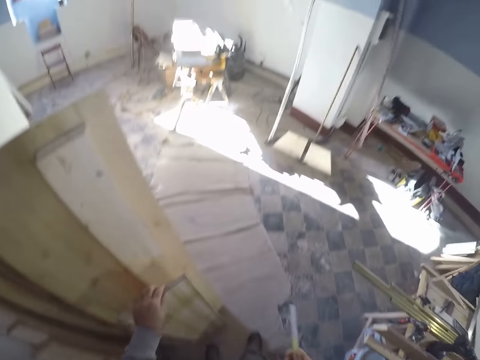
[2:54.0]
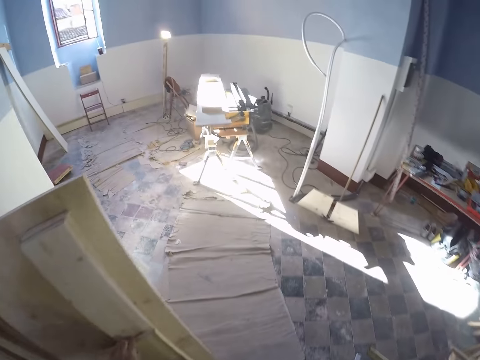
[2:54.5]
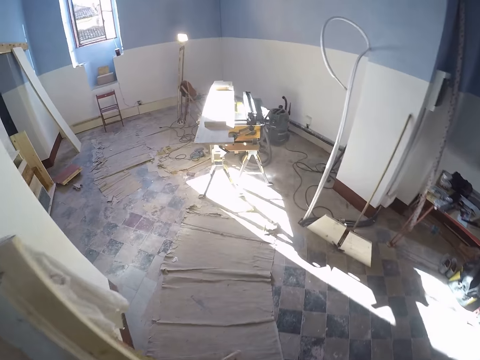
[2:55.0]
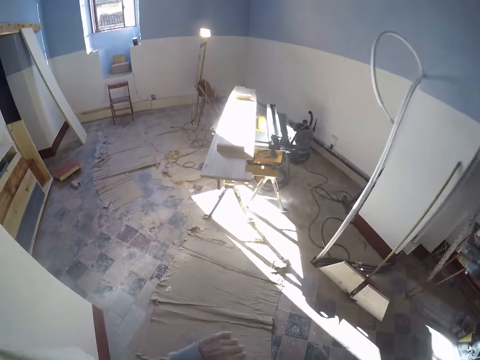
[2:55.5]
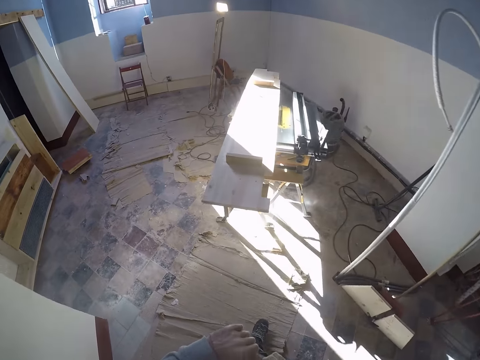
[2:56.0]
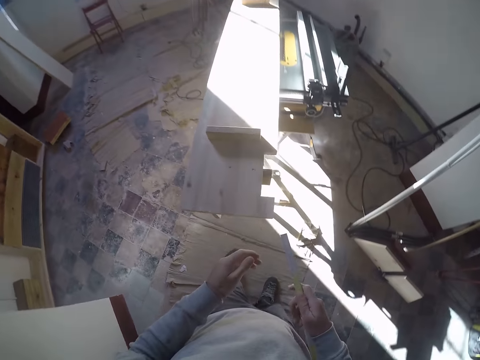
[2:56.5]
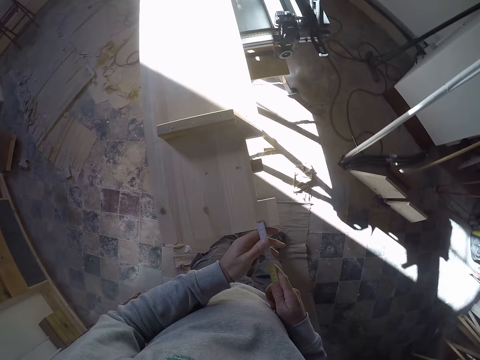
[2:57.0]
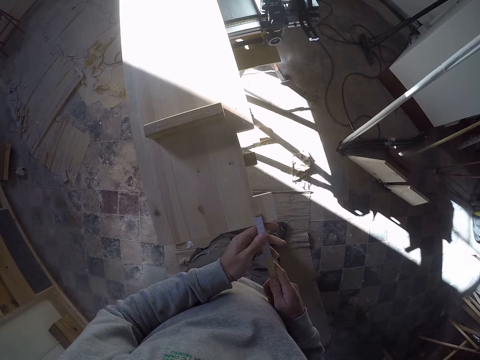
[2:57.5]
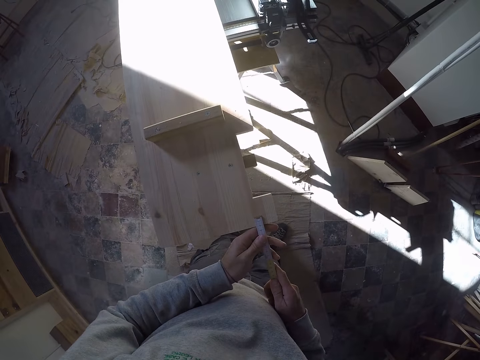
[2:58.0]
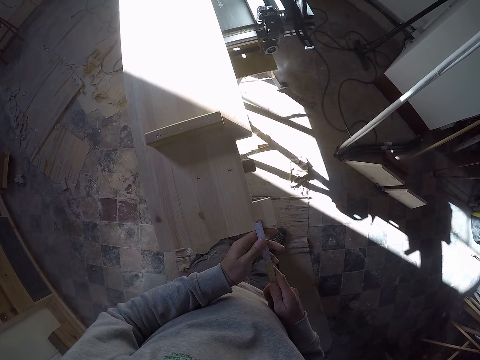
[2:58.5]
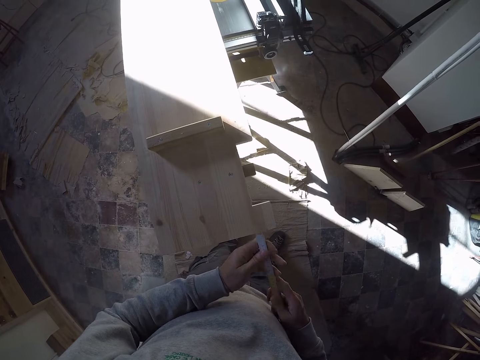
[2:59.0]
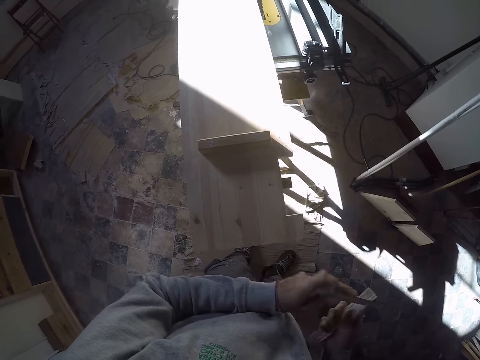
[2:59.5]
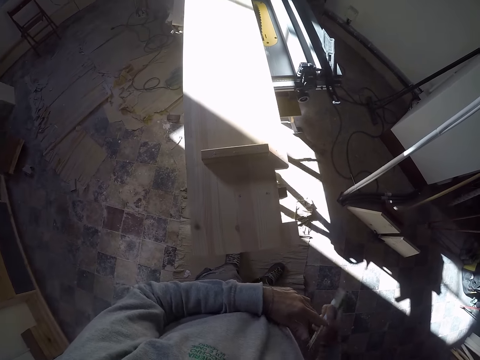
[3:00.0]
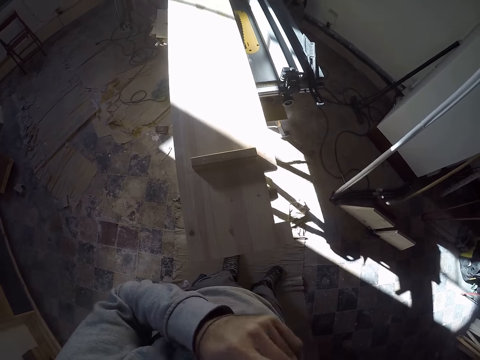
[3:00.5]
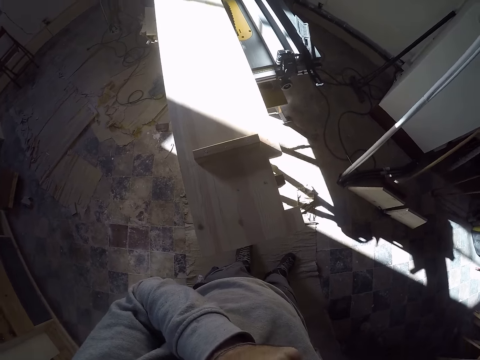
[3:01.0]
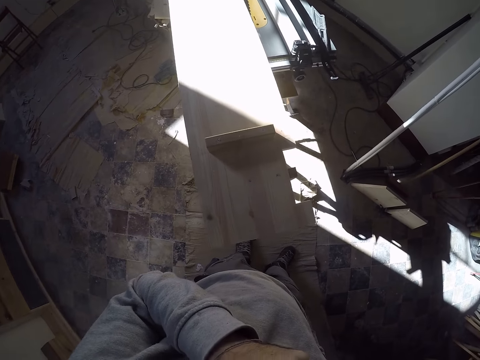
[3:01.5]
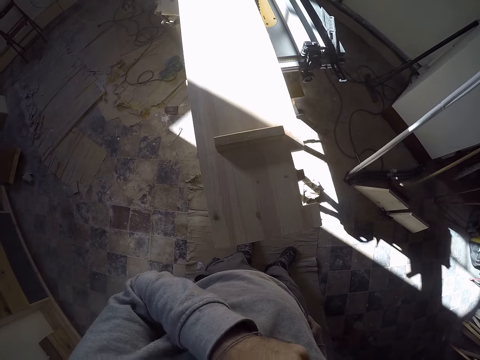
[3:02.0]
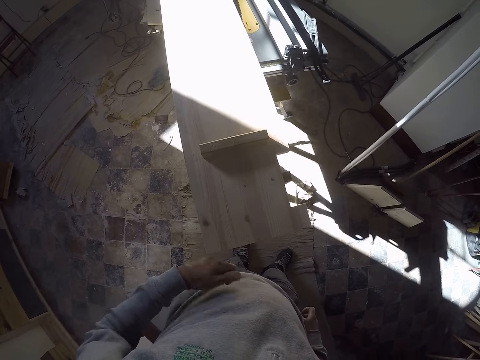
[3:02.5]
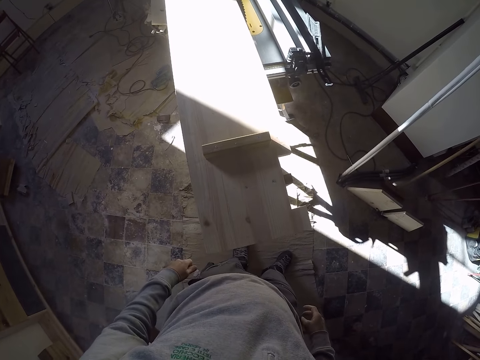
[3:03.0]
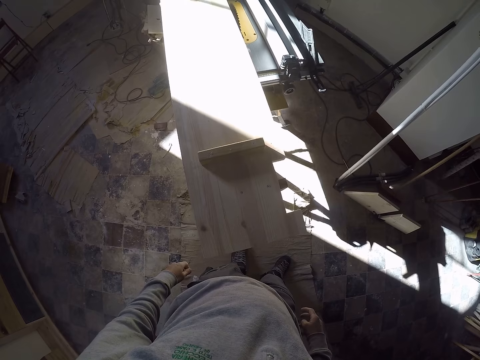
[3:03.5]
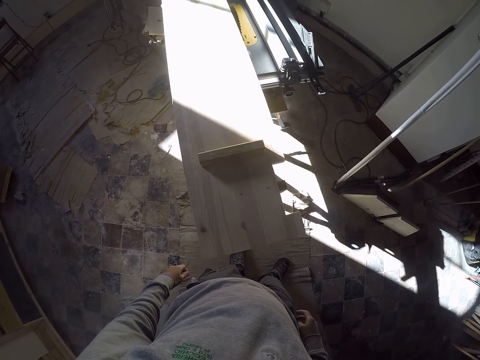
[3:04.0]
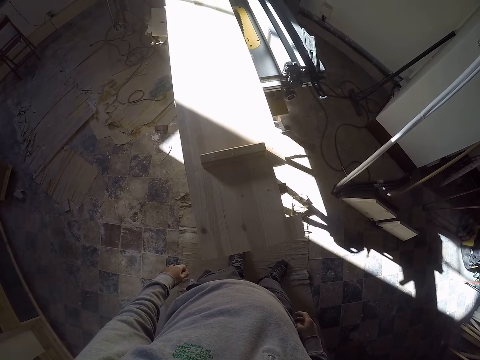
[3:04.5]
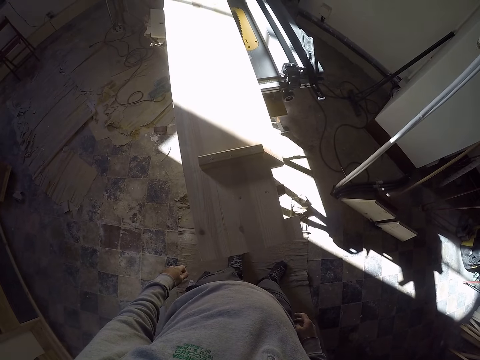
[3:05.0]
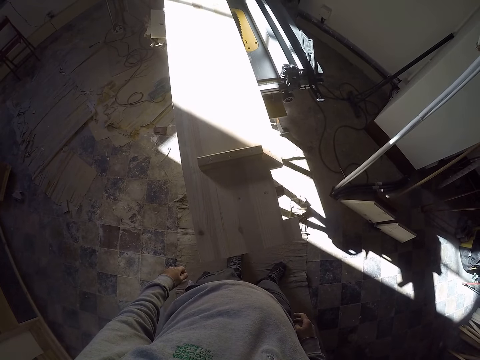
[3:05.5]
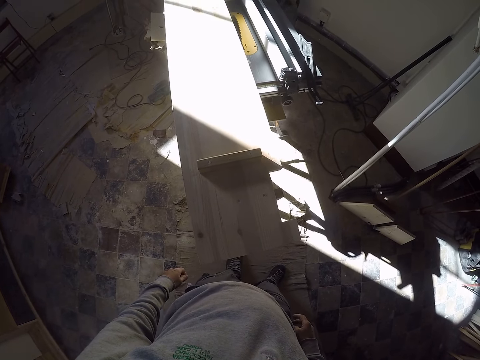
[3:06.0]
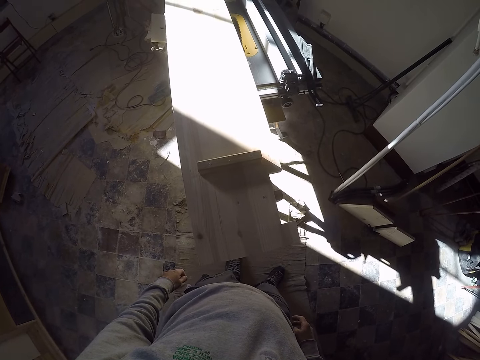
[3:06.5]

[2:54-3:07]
The camera wearer leans the plywood in his left hand on the cupboard. He walks around the room. He measures the plywood on the workbench with the measuring tape in his hands. He closes the measuring tape in his hands. He holds the measuring tape in his right hand. He scratches his face.

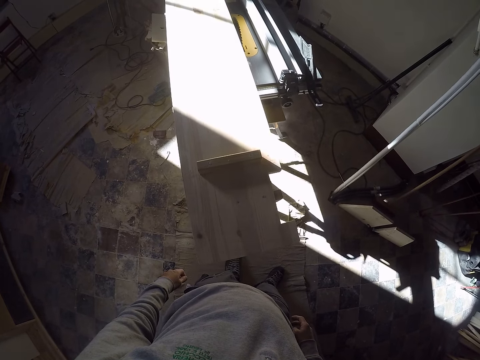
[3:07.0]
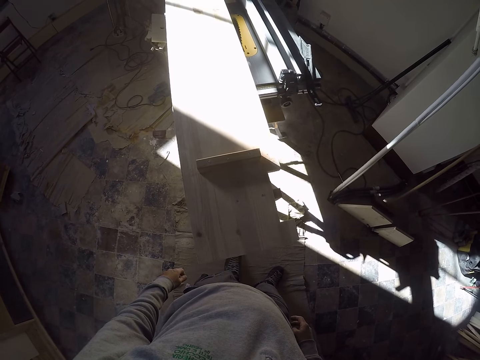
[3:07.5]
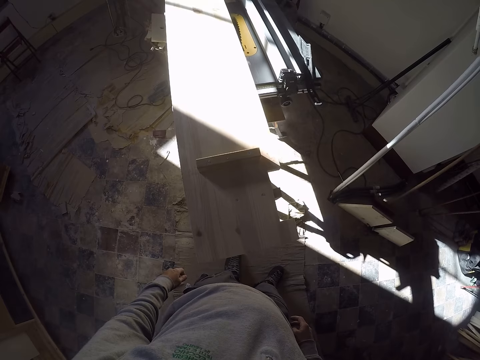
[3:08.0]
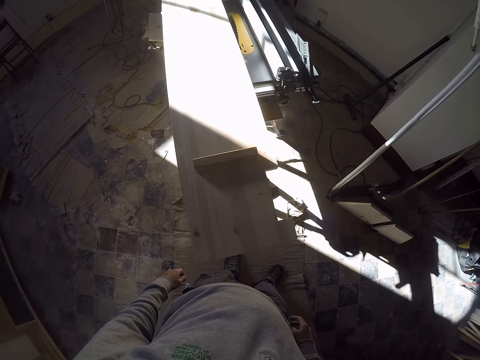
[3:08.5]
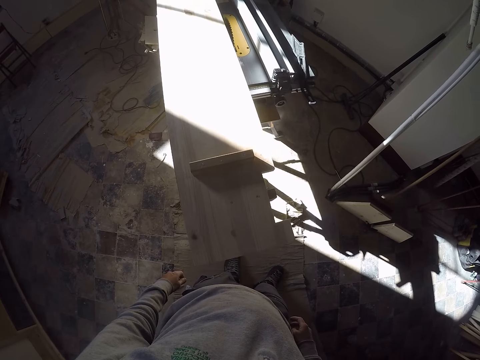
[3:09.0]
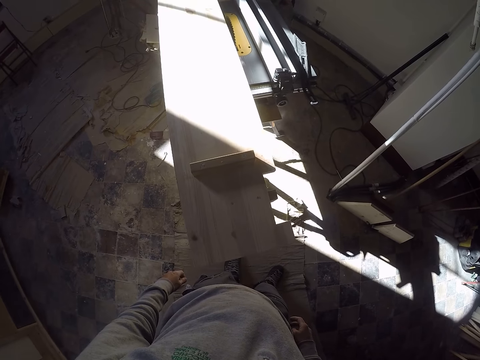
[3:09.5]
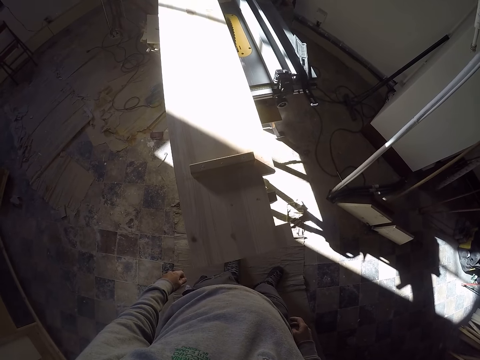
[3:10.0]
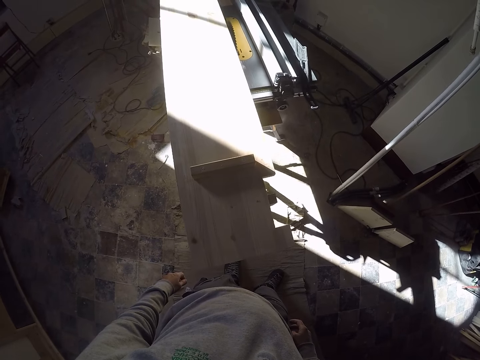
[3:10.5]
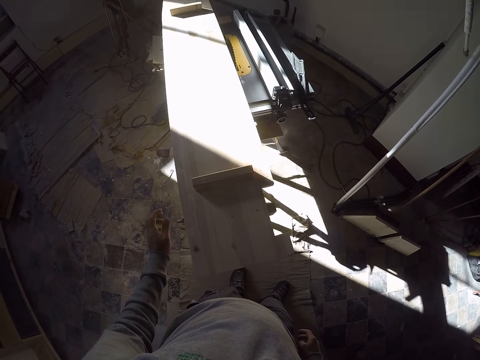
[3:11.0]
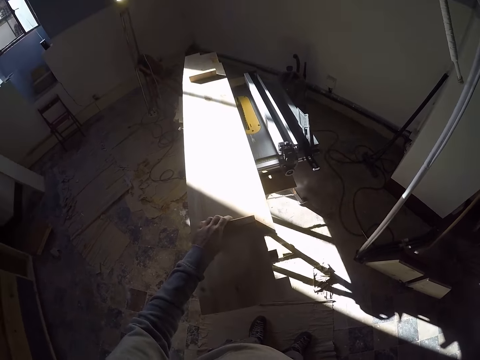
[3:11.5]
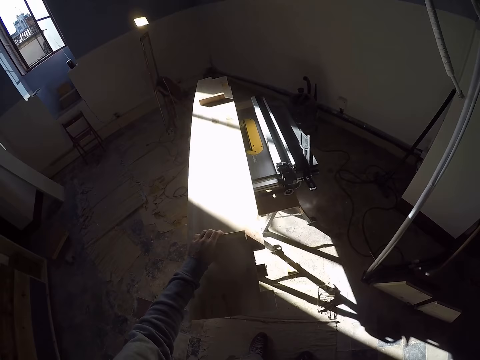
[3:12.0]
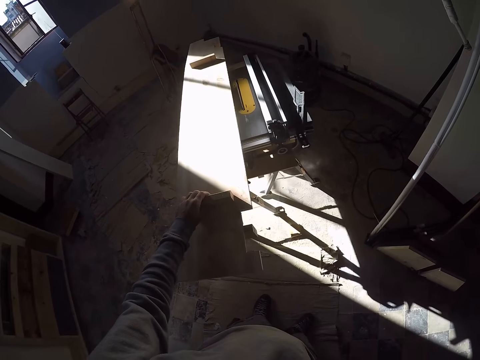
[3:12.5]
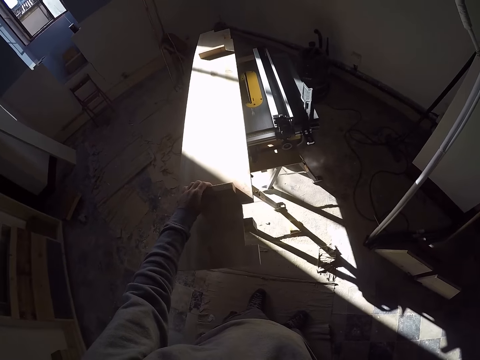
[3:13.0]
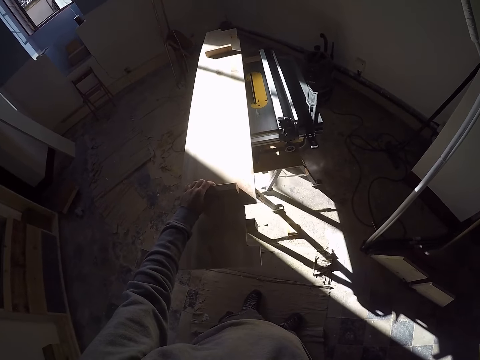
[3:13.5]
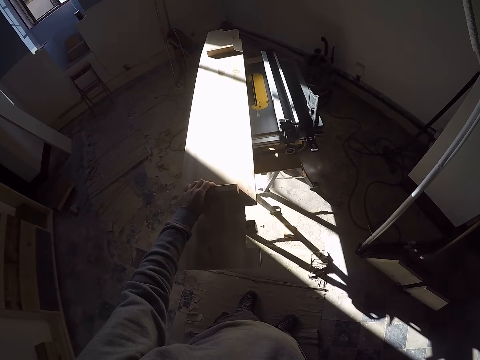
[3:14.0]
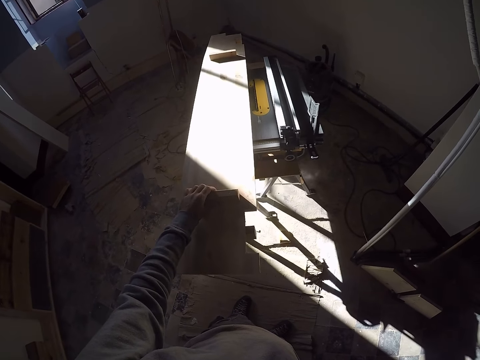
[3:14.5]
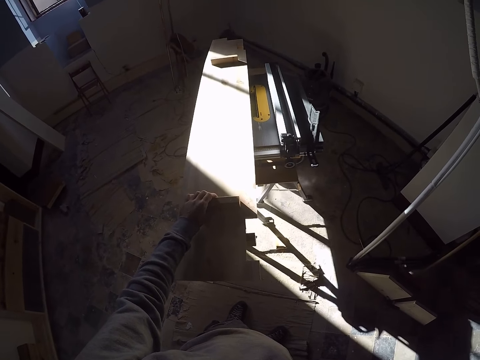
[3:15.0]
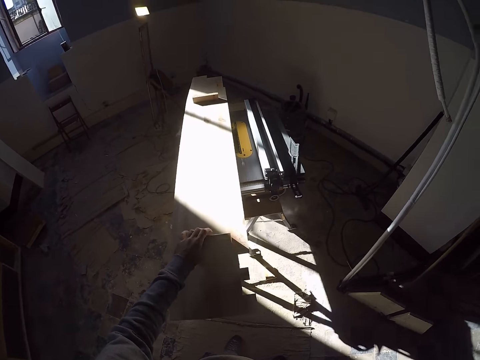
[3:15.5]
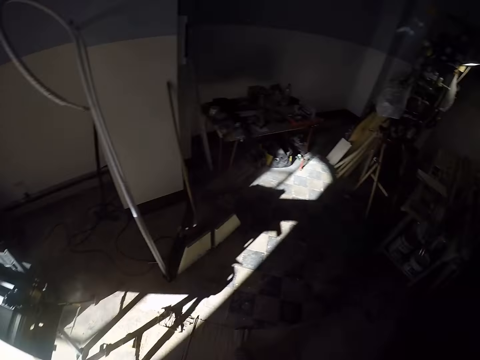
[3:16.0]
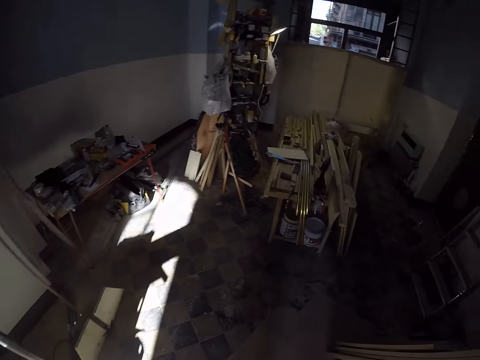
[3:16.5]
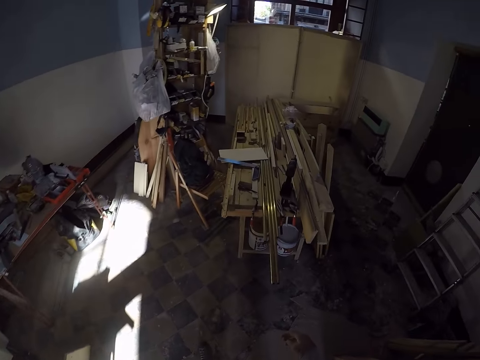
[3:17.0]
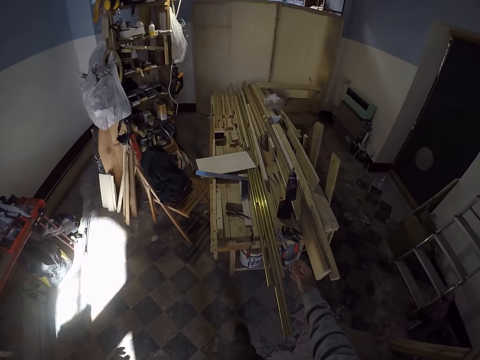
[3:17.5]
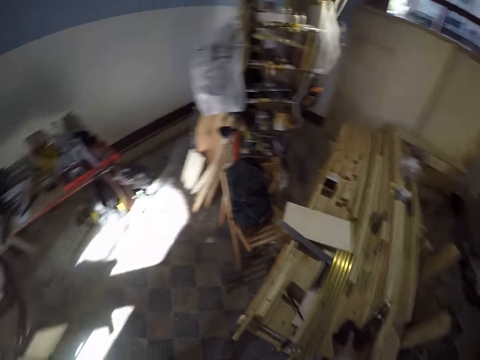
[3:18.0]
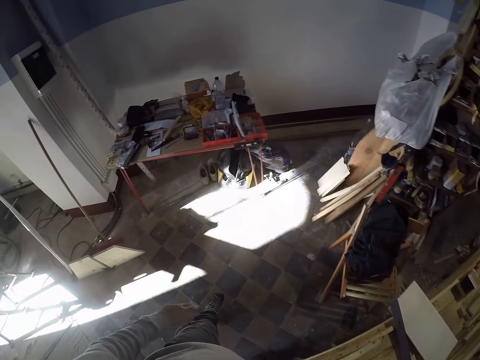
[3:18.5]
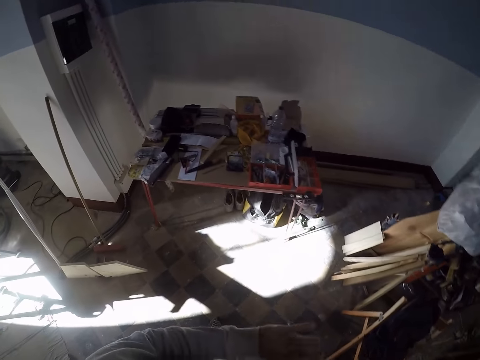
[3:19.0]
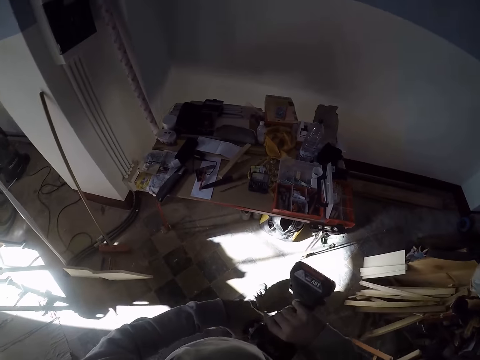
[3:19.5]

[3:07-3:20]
The camera wearer touches the lower part of the workbench with his right hand. He touches the piece of wood. He walks around the room. He picks up the drilling machine on the set of wood sheets with his right hand. He removes the drill bit from the drilling machine in his right hand using his left hand.
